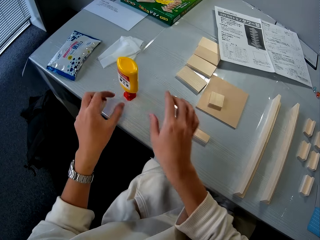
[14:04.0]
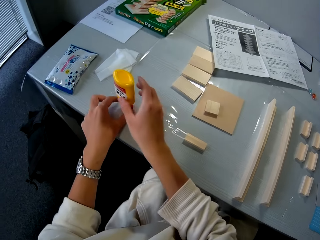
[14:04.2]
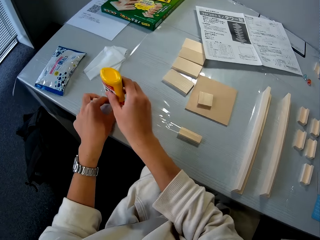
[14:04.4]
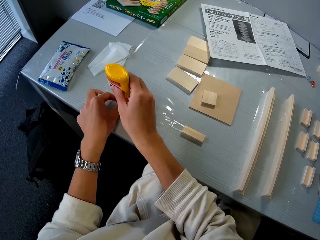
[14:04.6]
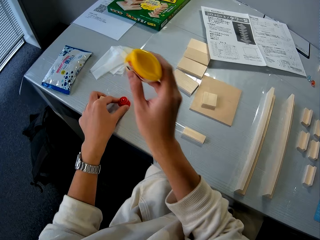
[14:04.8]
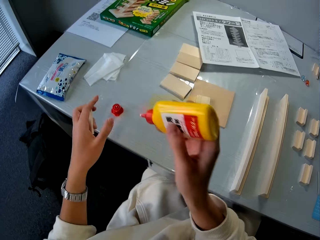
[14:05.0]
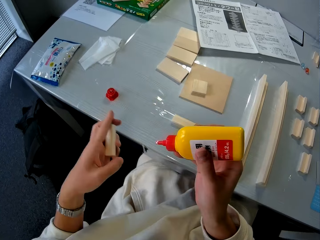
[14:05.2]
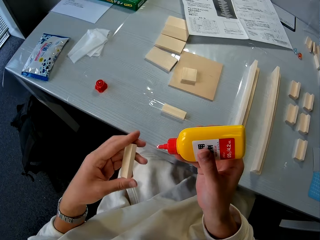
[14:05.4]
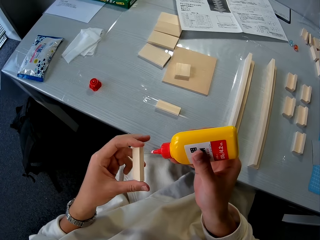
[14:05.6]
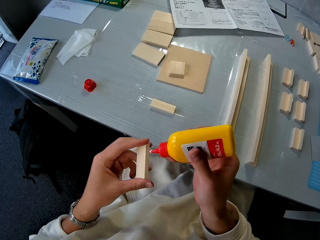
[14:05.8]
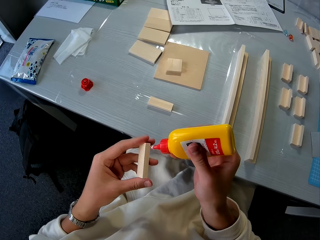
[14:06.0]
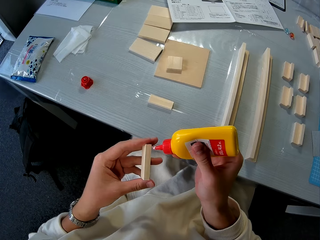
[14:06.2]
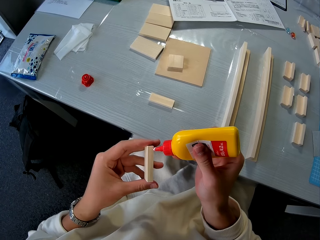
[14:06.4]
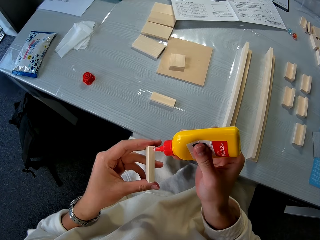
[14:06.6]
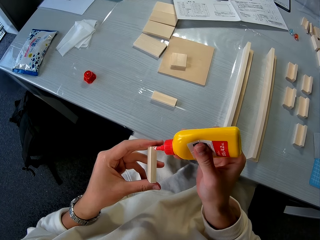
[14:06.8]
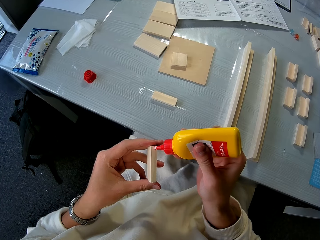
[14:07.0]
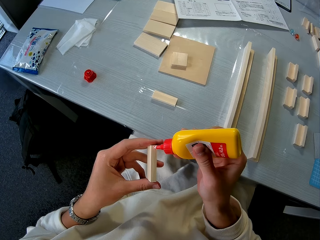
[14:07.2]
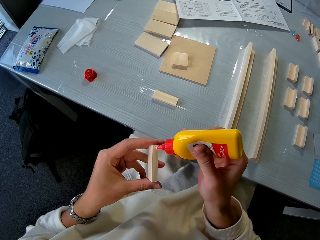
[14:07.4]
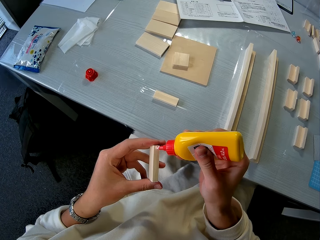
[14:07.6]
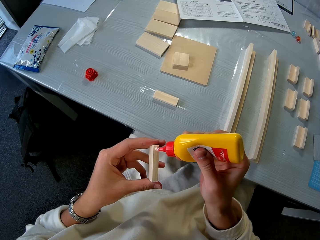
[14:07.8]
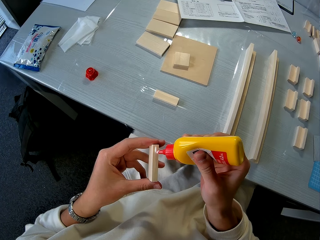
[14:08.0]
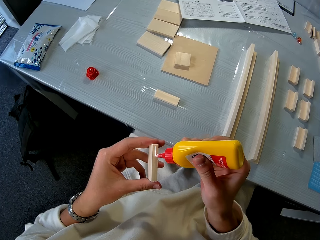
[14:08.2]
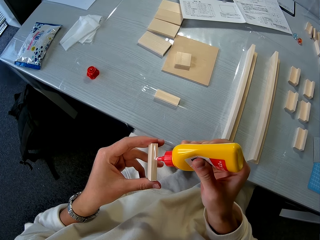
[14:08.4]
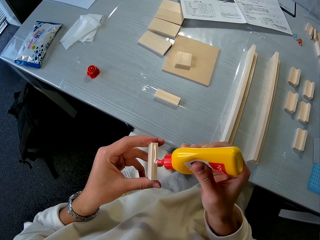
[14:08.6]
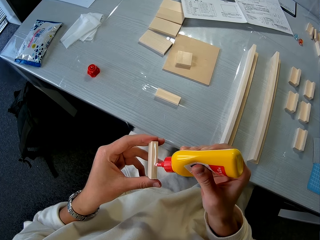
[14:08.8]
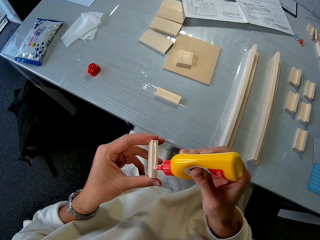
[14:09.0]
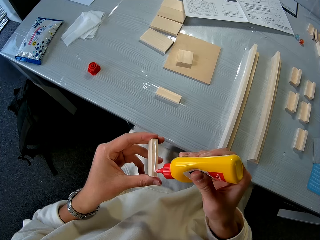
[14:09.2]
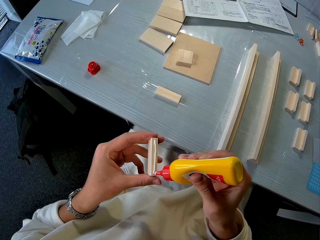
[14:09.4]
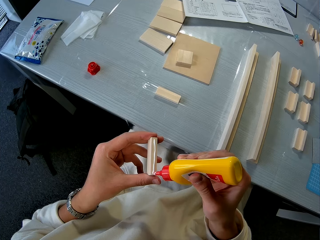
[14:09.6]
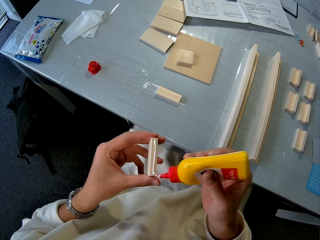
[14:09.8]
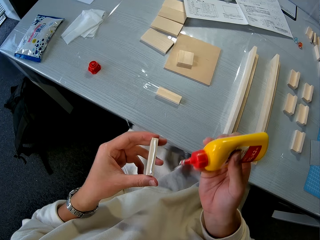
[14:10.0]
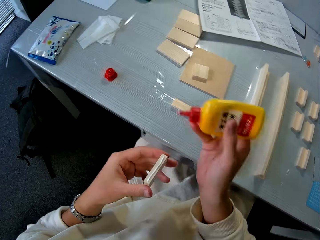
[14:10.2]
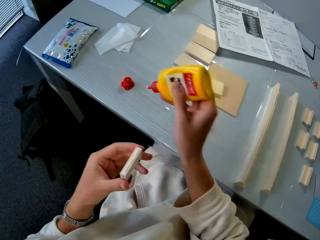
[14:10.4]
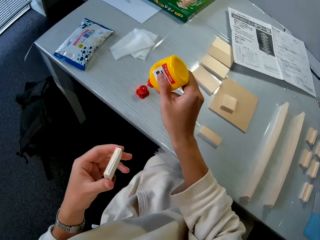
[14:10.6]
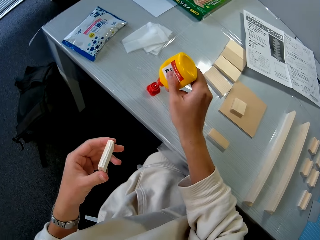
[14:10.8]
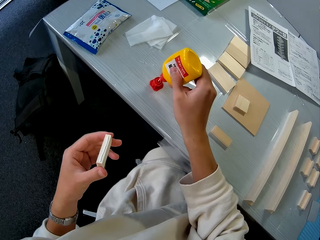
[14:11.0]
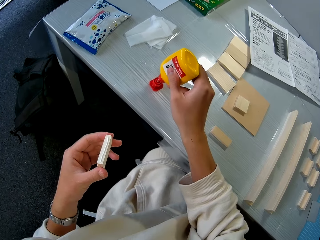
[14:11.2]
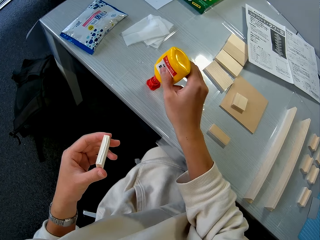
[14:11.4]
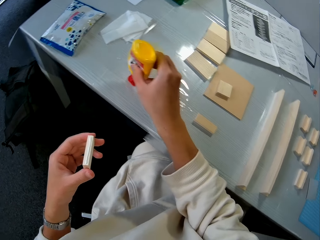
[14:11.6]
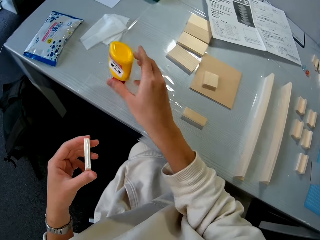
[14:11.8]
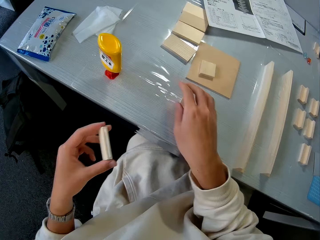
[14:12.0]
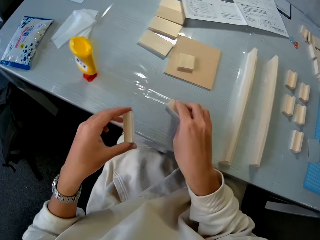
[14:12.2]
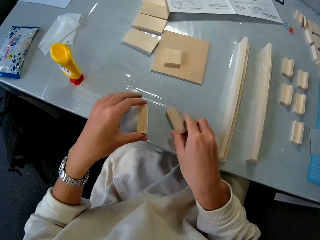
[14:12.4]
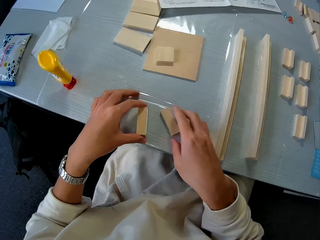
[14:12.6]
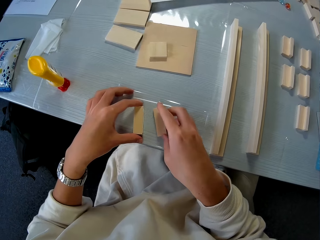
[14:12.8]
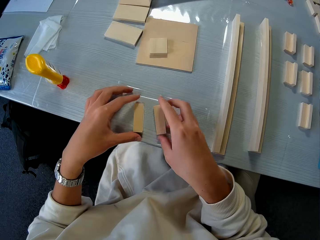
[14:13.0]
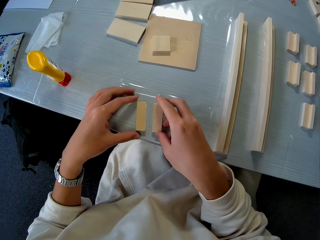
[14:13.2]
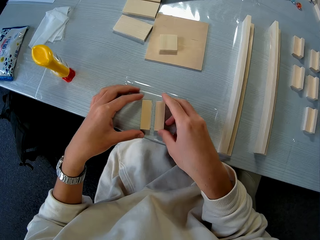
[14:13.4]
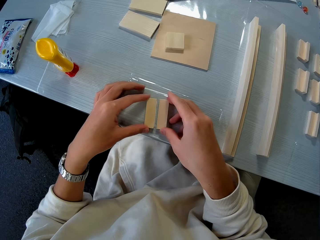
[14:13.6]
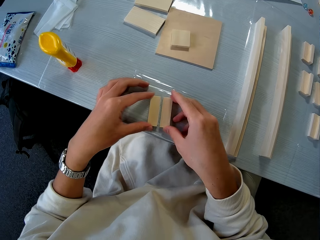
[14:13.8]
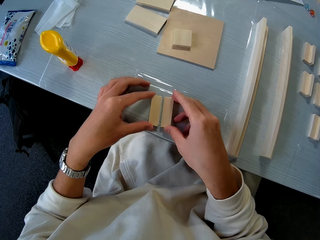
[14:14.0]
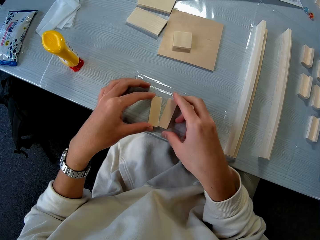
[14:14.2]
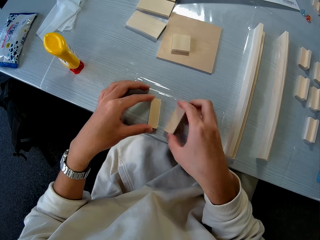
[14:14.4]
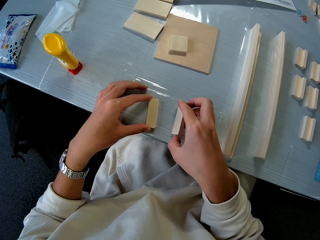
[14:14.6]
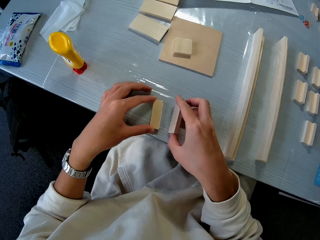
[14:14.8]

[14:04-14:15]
The camera wearer uses glue to make a rubber stamp. He picks up the glue on the table. He applies the glue to the piece of wood in his hand. He puts the glue on the glue cover on the table. He moves the pieces of wood close to each other.

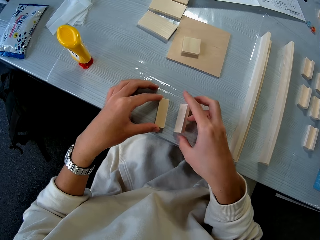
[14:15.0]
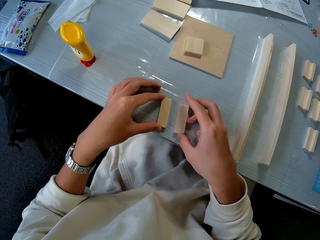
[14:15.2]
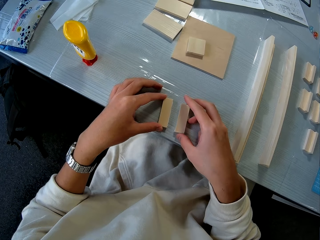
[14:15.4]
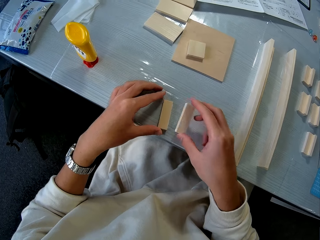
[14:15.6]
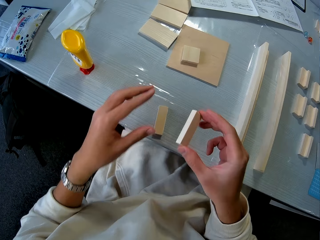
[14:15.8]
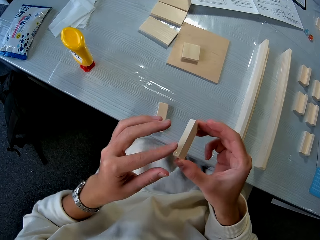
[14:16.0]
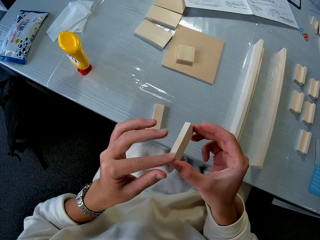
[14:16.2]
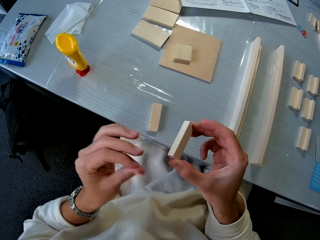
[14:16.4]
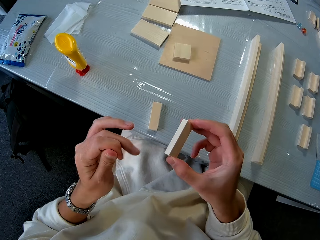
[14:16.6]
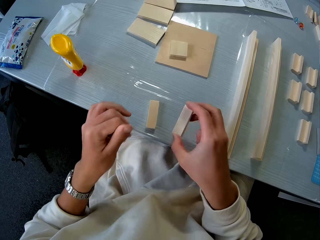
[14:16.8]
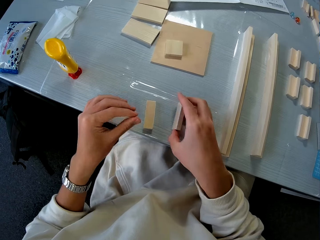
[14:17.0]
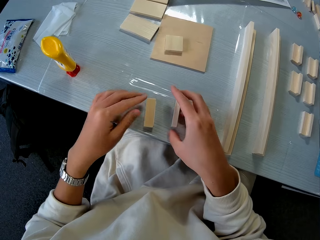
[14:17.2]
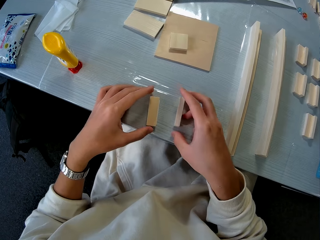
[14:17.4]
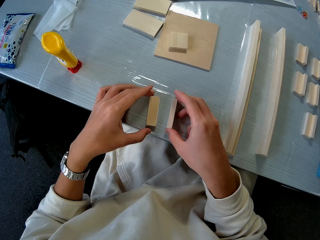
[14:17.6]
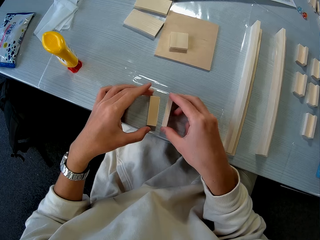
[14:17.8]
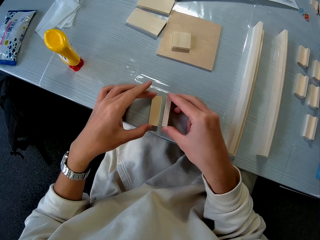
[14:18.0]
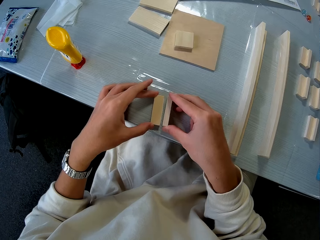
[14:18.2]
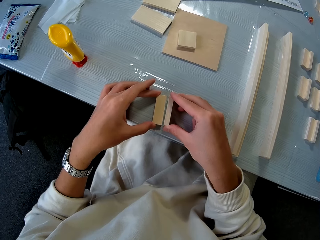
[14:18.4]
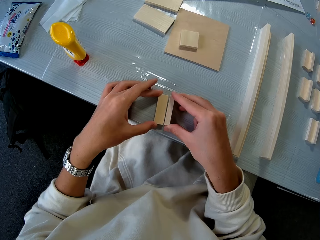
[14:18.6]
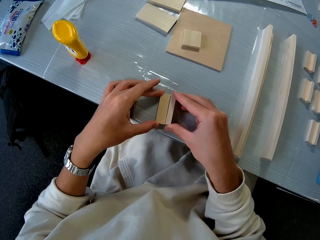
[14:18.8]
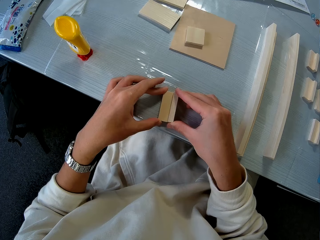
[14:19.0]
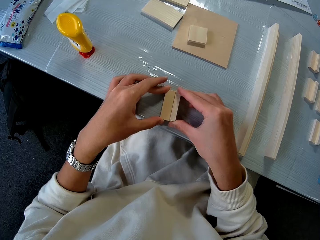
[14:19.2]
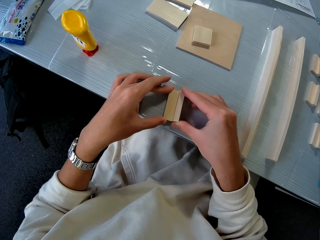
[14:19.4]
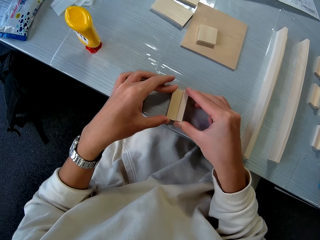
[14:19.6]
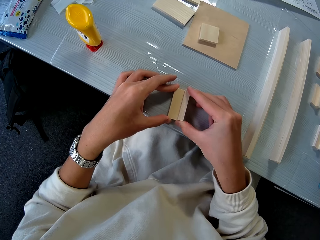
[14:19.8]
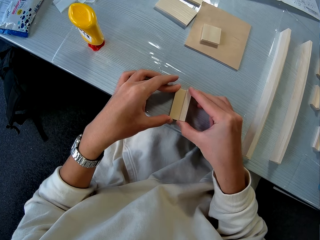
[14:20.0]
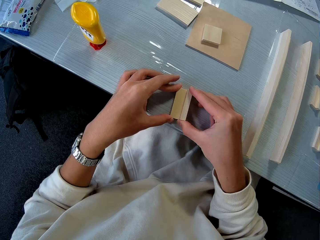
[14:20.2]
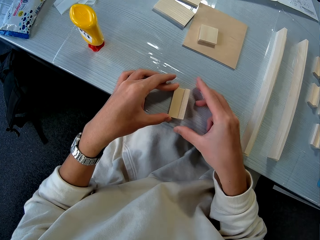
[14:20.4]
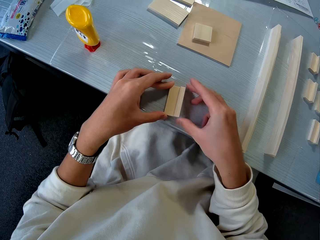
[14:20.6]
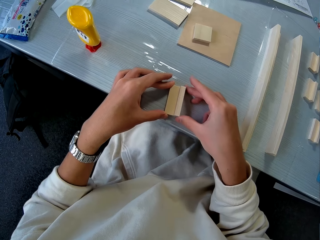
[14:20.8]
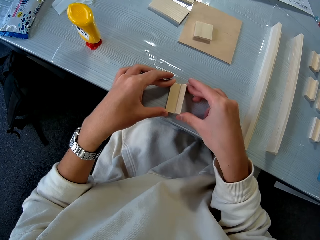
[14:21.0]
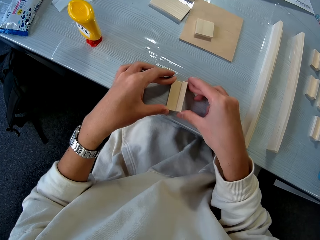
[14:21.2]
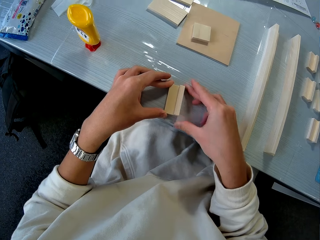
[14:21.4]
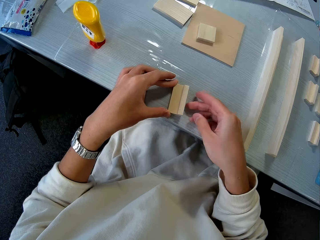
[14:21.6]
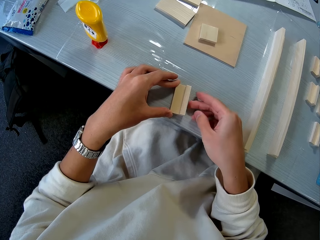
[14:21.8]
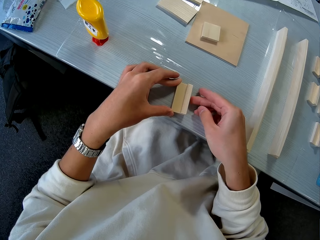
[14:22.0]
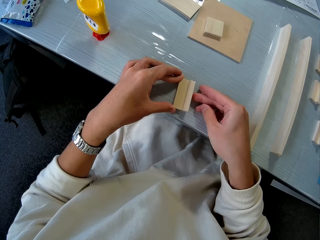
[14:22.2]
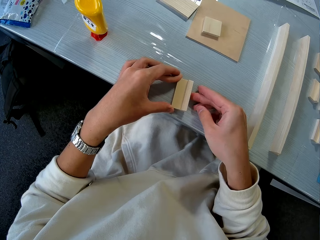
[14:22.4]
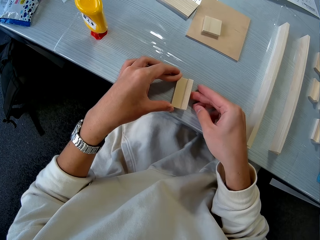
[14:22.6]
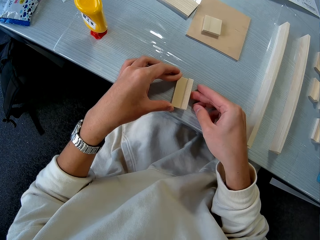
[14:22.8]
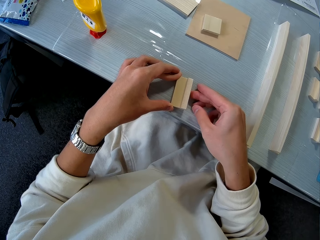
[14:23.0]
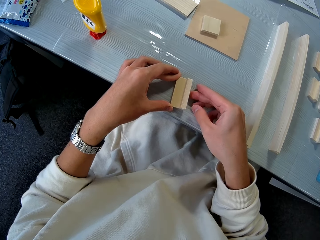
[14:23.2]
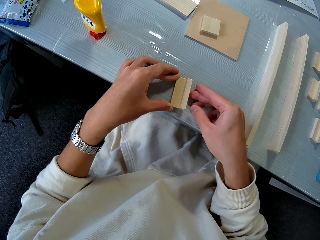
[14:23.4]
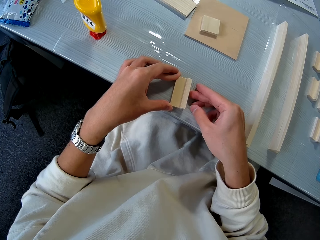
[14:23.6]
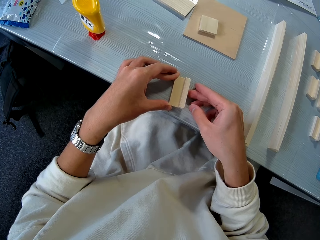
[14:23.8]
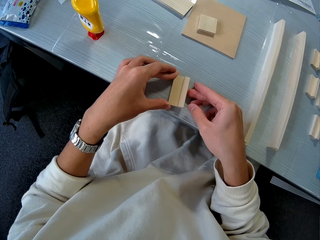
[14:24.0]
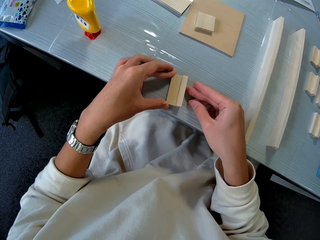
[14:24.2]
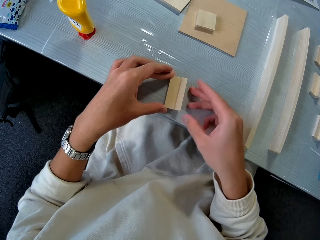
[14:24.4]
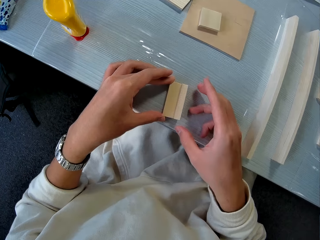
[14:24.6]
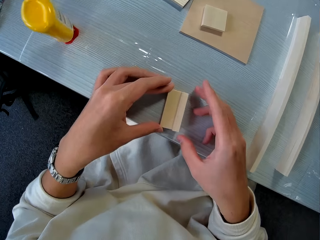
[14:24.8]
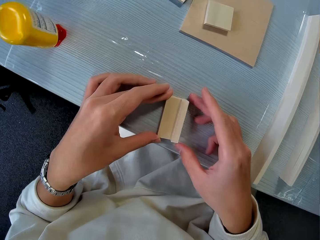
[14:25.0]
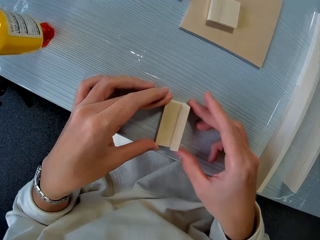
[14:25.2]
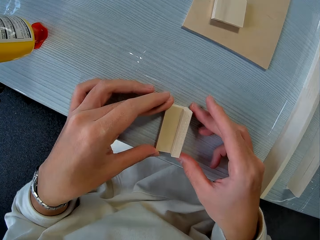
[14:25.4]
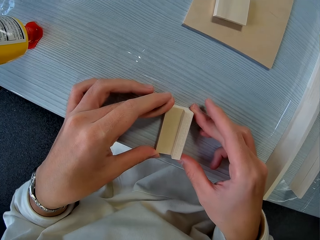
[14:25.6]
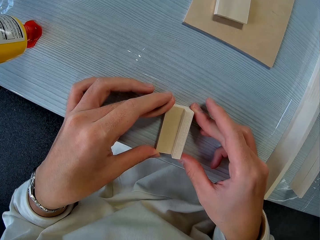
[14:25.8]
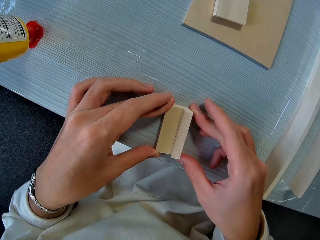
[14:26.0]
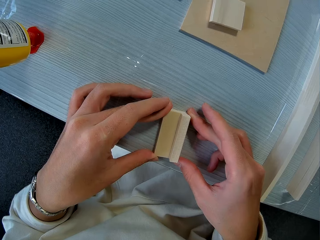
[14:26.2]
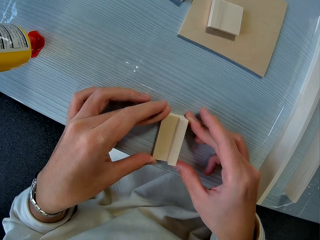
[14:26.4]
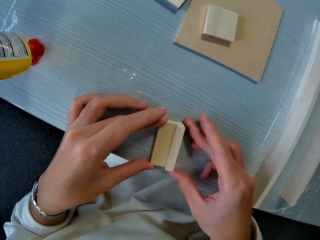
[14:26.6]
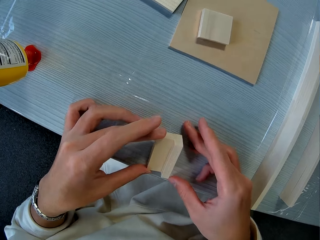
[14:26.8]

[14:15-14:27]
The camera wearer dusts off the piece of wood with his finger. He joins the piece of wood in his hand with the piece of wood on the table.
